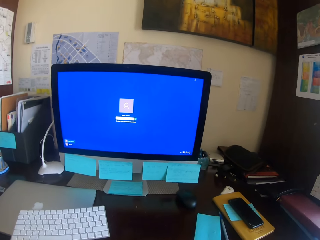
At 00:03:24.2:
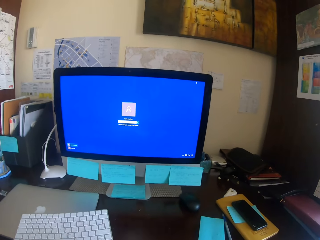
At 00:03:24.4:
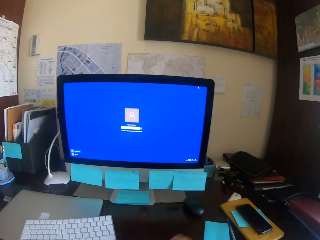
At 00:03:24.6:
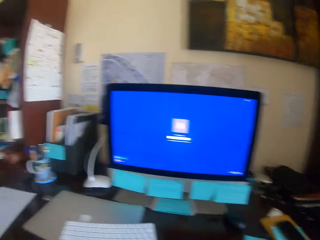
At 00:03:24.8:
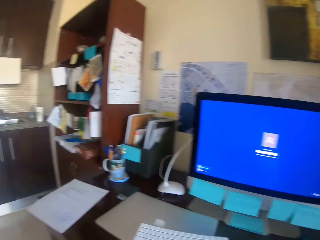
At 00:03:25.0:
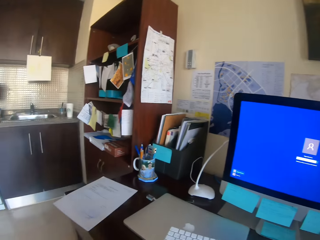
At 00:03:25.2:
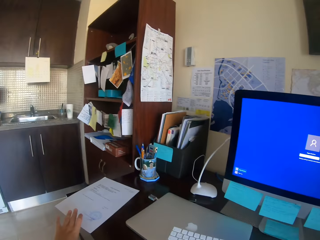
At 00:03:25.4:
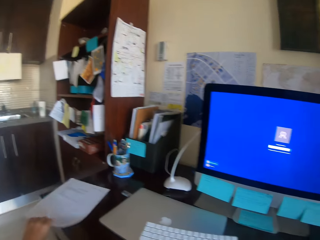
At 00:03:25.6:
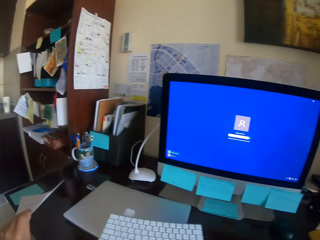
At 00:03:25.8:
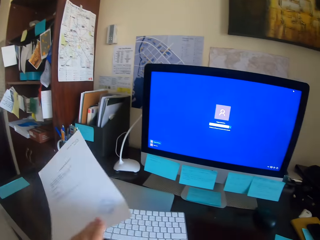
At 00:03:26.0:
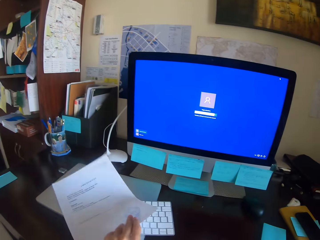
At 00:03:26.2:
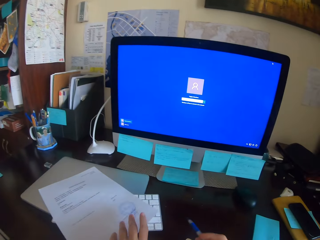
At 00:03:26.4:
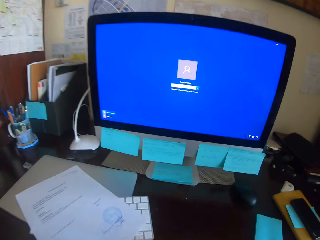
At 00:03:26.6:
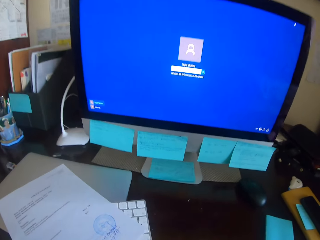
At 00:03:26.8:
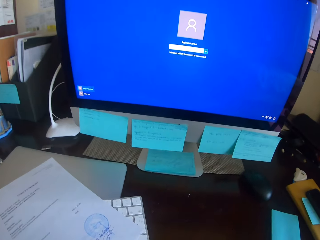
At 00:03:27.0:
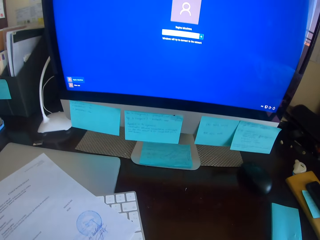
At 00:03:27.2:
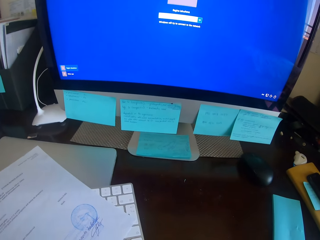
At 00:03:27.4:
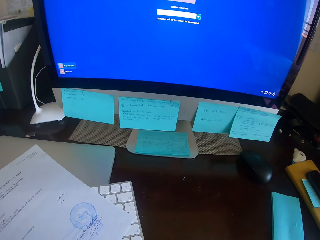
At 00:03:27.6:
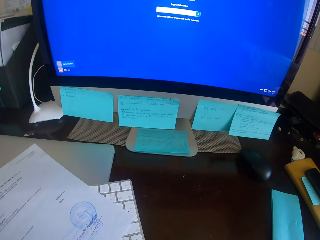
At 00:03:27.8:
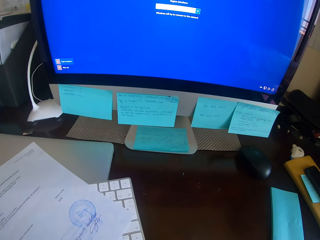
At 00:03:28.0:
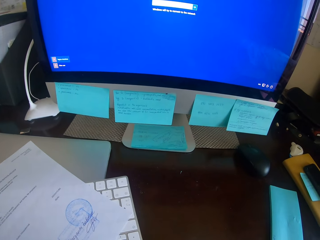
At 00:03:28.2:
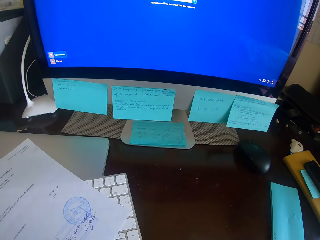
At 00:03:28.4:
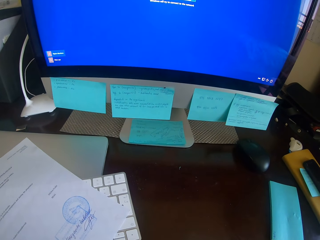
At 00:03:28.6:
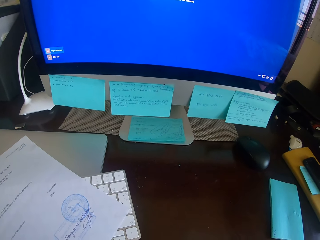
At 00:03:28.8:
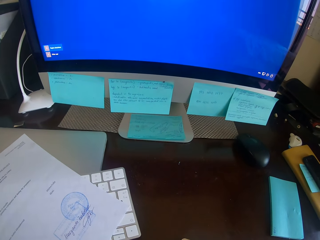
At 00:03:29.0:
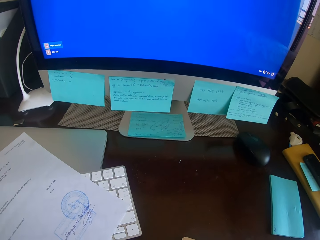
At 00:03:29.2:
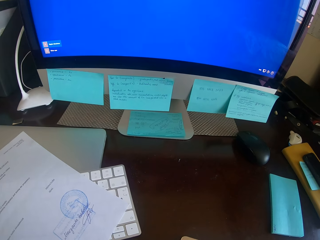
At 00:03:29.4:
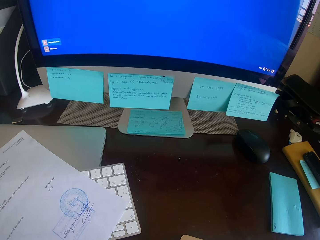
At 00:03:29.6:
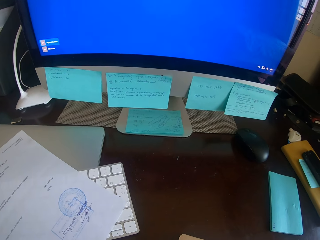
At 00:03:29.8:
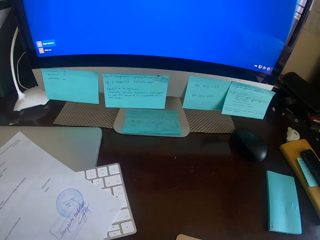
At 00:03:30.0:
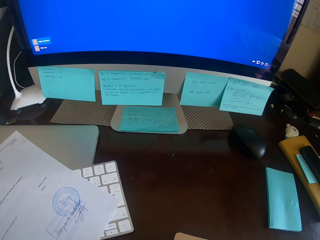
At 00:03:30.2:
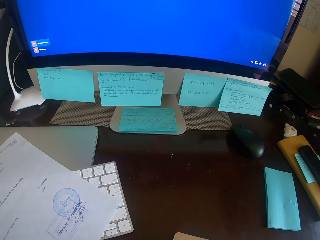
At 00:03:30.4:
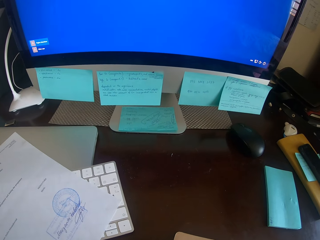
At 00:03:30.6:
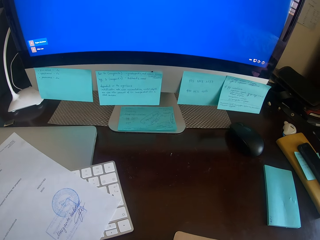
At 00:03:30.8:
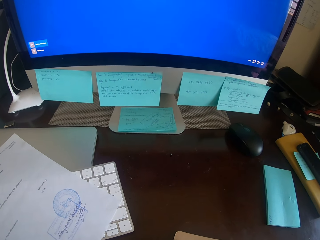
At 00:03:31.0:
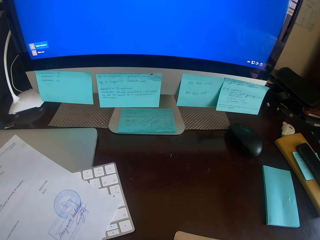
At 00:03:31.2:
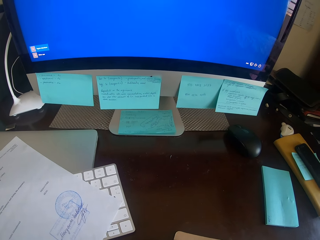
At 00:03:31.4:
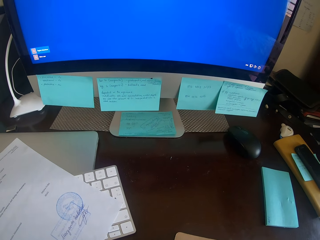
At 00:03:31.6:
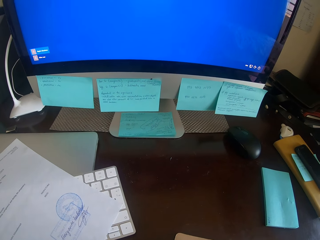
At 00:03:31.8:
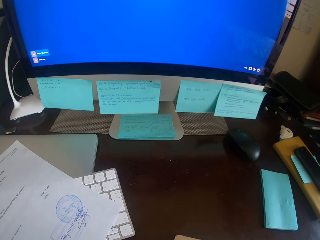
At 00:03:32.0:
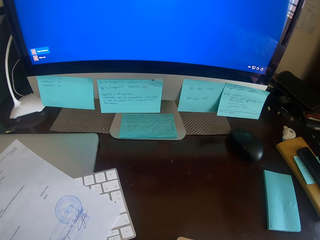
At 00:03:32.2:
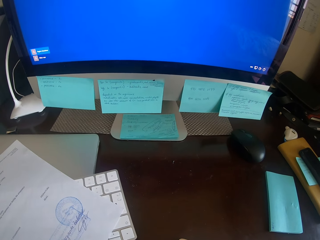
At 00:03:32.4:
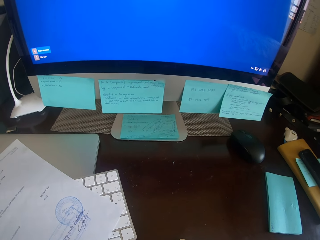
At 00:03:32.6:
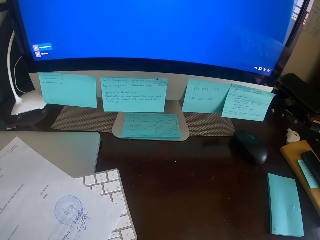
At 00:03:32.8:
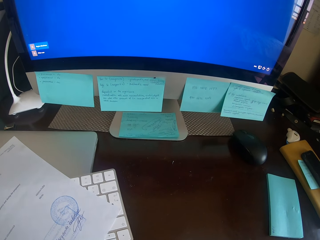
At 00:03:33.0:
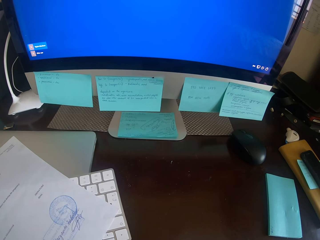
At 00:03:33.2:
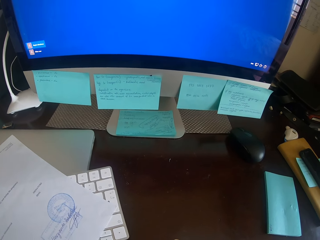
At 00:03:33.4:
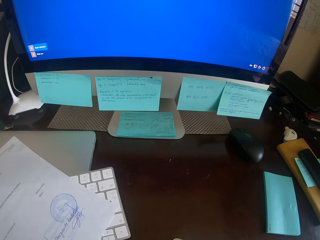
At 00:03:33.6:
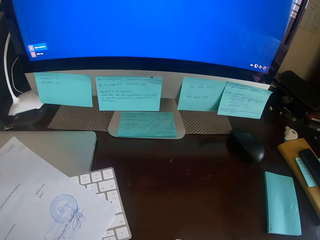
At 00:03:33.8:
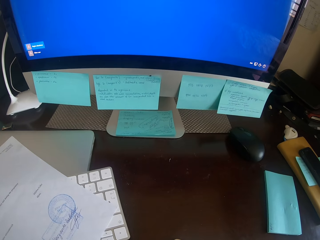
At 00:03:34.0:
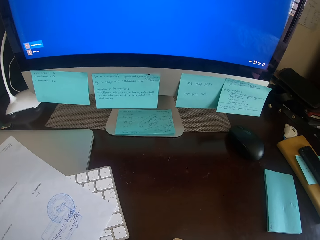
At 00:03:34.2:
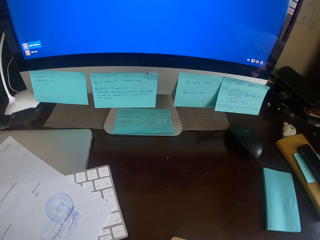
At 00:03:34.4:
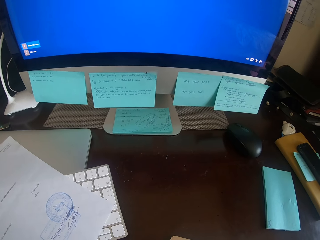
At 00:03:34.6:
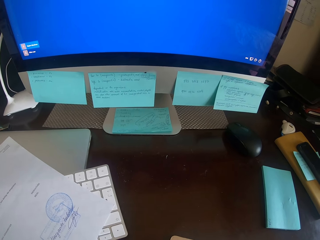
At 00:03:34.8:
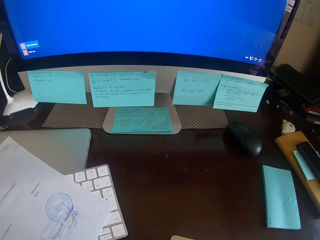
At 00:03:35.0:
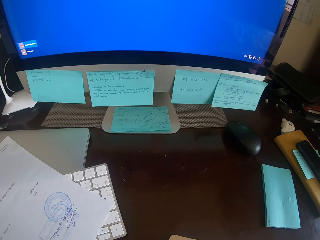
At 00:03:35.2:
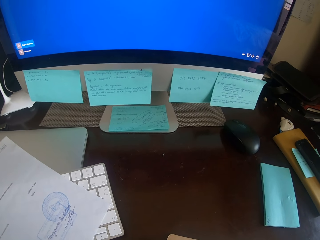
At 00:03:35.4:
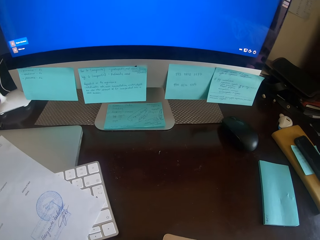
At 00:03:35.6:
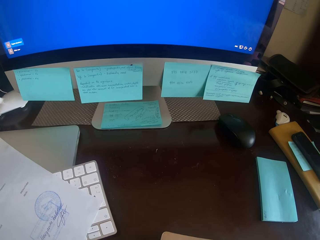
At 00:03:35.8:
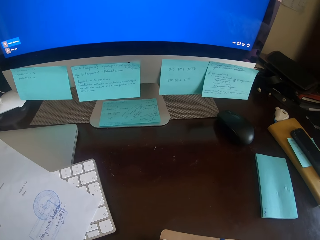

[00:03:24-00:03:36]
The camera wearer turns around. They take a paper. They put the paper on the keyboard. They look at the paper.

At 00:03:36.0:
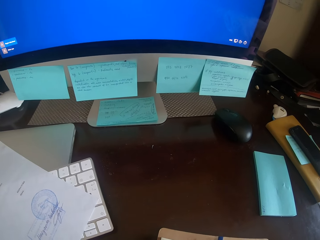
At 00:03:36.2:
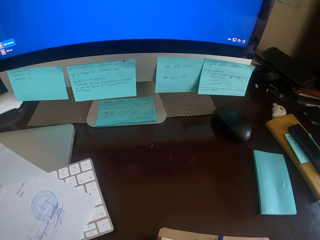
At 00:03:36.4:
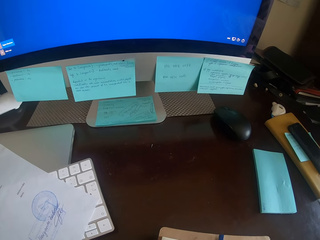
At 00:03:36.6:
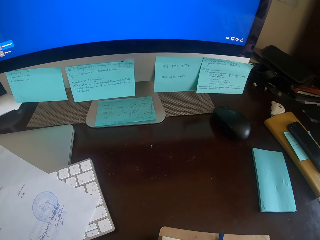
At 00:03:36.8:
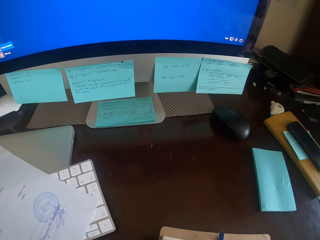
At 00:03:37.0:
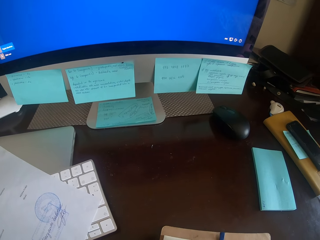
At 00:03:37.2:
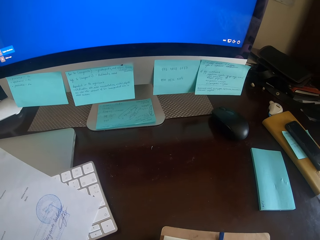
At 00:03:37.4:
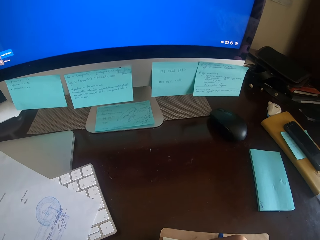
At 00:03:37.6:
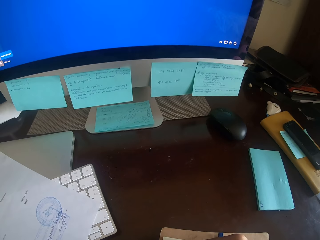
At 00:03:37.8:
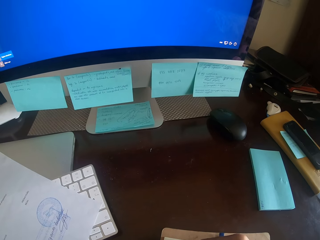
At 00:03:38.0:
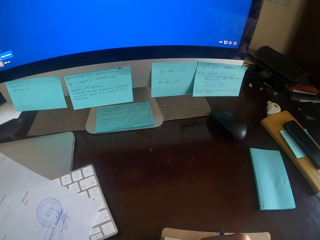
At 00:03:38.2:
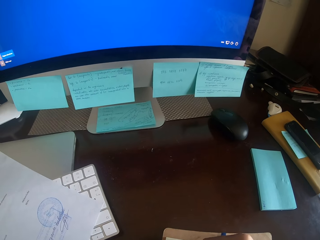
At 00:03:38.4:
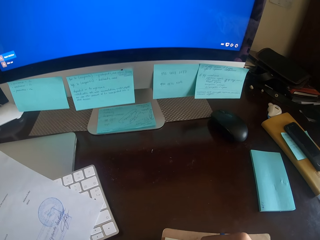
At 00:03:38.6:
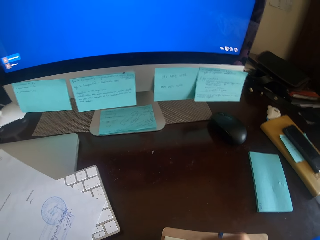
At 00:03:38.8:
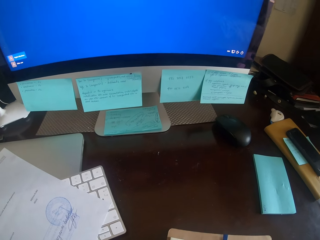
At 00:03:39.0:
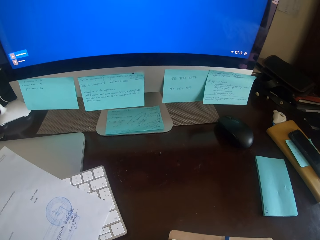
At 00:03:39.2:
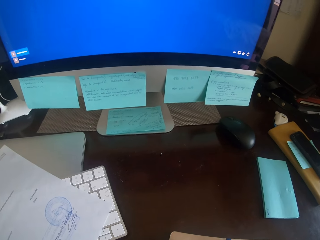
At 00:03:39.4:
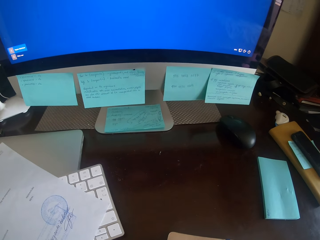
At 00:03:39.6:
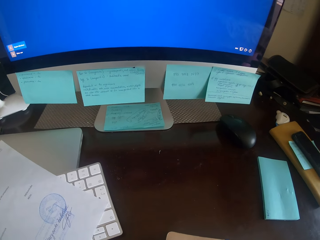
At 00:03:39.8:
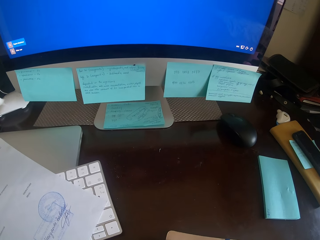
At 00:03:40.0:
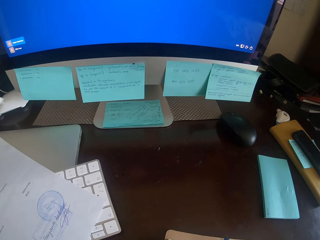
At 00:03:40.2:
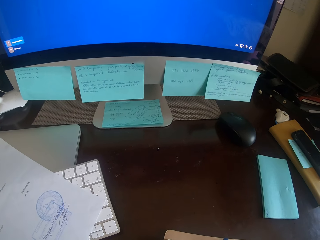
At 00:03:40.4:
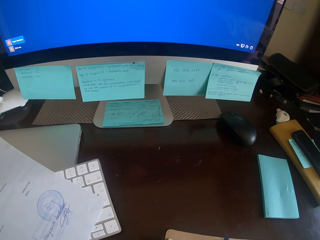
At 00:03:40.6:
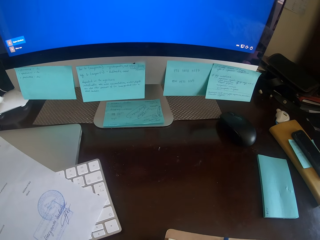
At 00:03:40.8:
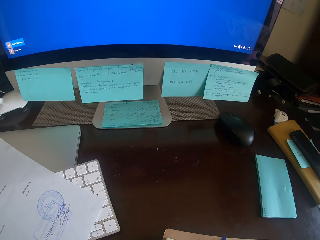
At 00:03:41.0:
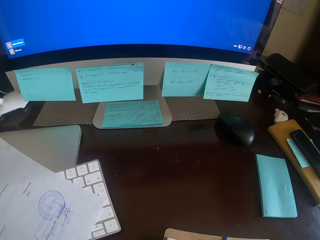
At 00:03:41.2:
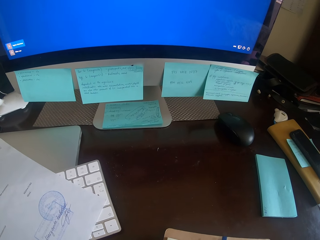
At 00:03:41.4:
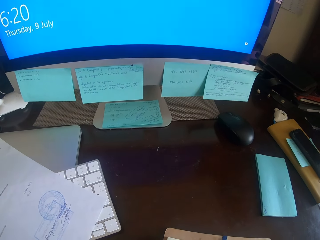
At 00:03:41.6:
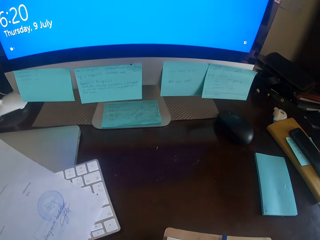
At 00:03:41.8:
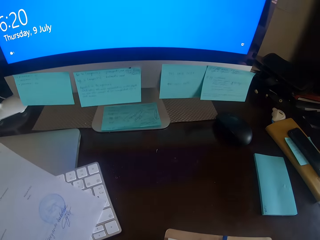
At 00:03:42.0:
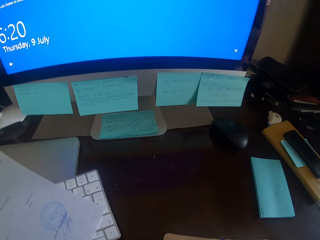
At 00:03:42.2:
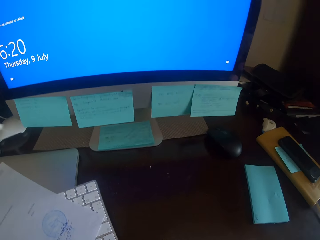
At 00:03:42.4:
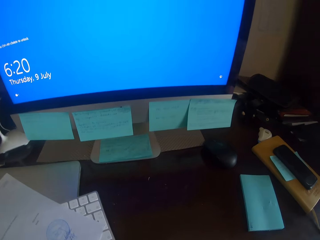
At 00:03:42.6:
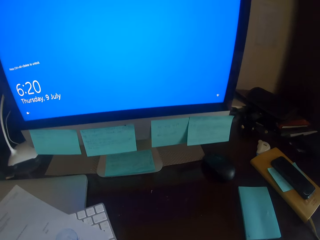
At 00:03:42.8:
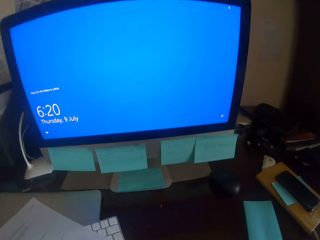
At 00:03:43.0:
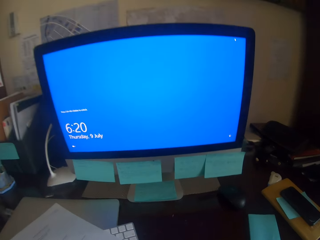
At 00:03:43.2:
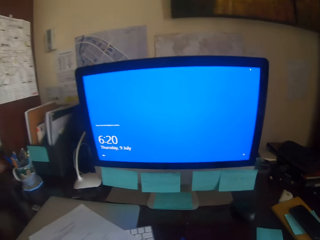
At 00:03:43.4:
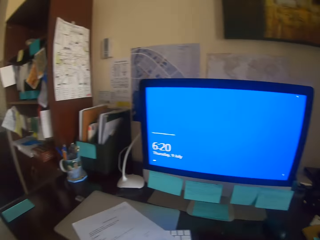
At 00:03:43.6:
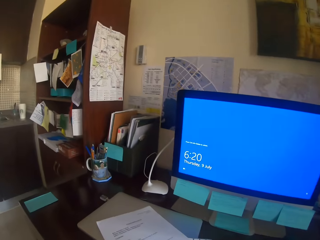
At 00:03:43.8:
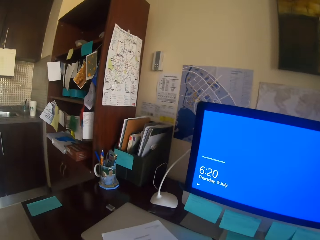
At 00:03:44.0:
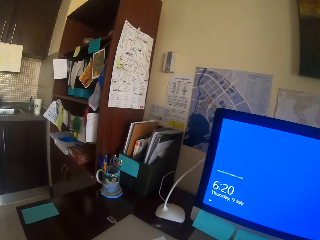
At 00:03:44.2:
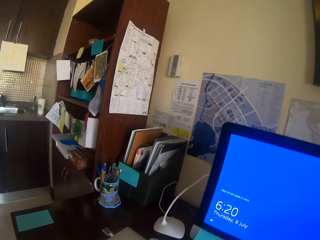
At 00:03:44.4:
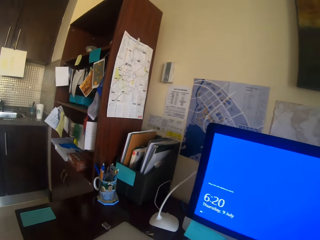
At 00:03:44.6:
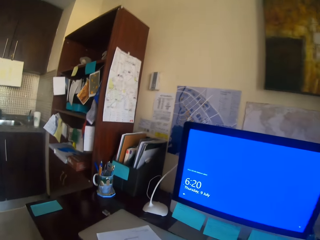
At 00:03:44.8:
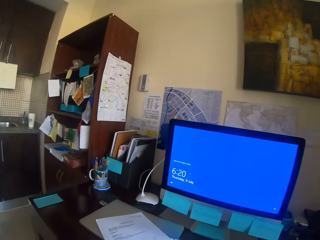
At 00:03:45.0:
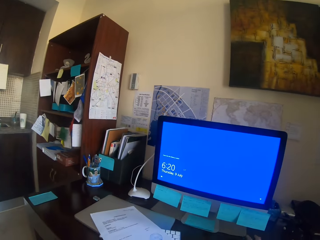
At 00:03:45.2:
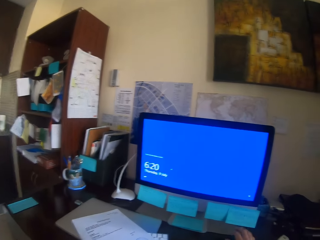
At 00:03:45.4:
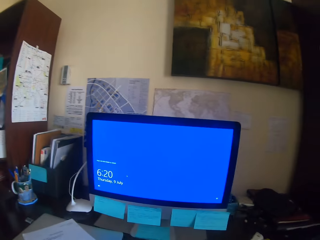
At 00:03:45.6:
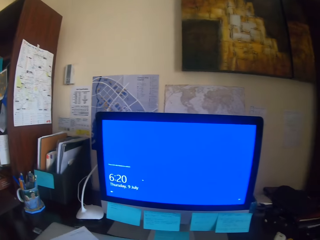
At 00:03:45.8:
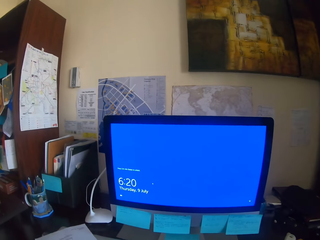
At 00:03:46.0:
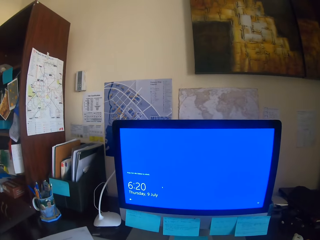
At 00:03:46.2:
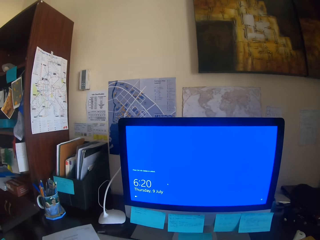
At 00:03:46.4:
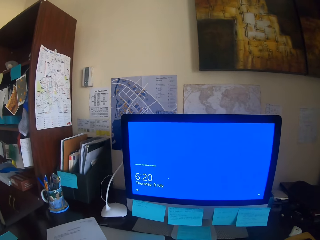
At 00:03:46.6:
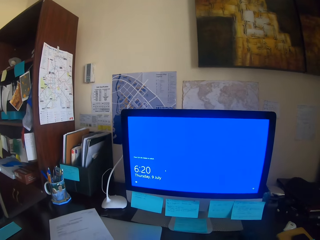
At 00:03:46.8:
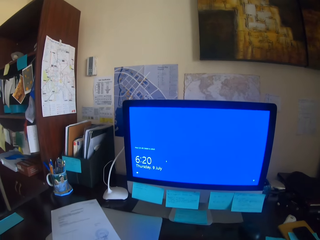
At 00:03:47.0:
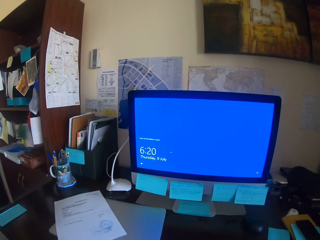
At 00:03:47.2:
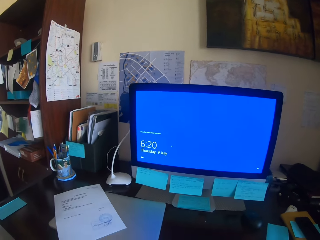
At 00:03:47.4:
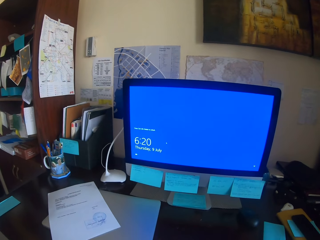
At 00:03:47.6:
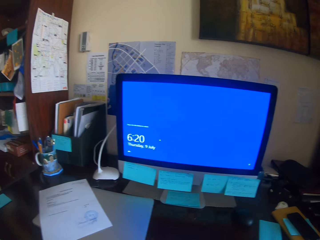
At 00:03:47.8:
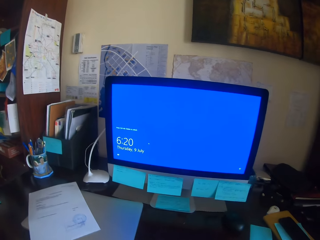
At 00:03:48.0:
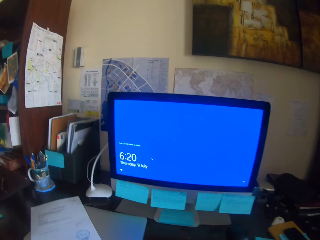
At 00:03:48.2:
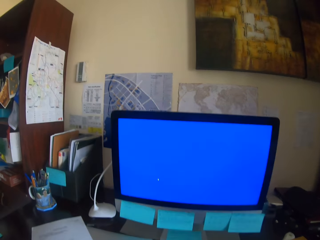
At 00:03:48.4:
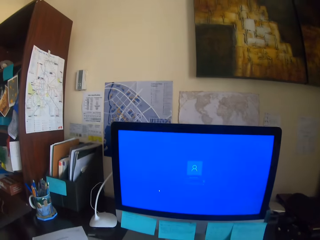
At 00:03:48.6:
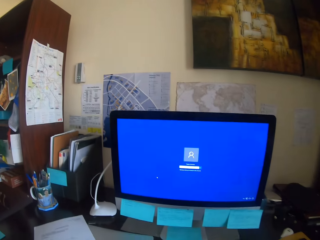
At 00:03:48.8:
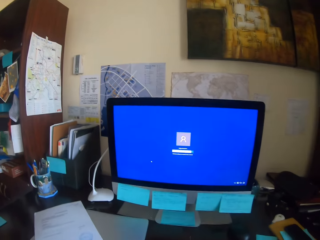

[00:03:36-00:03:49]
The camera wearer moves on the chair. They look around. They move a paper on the laptop.
